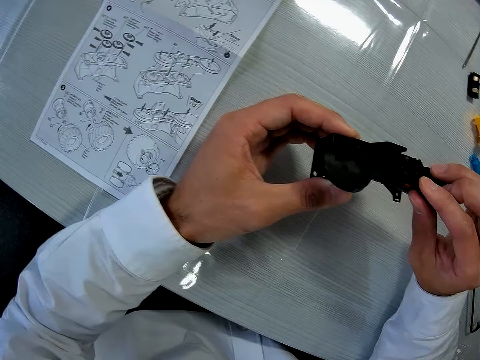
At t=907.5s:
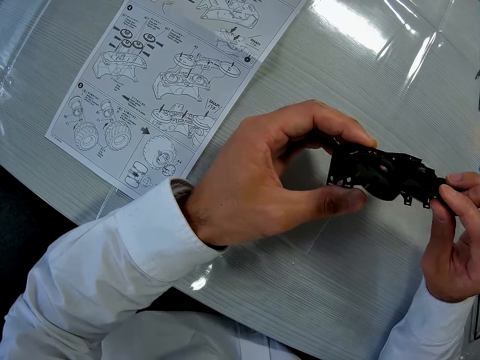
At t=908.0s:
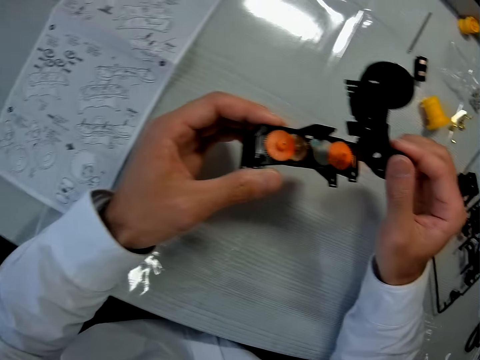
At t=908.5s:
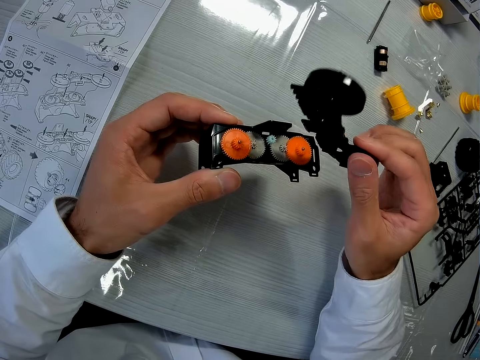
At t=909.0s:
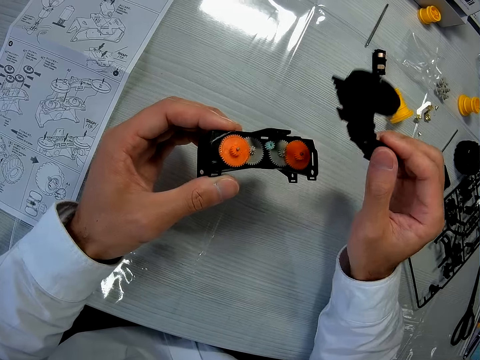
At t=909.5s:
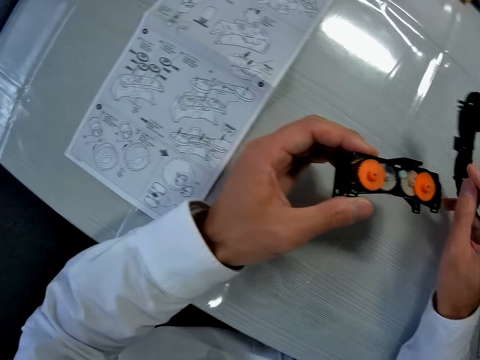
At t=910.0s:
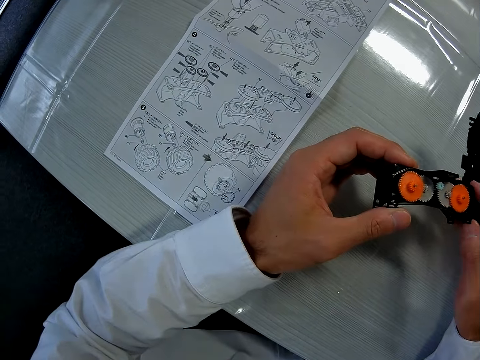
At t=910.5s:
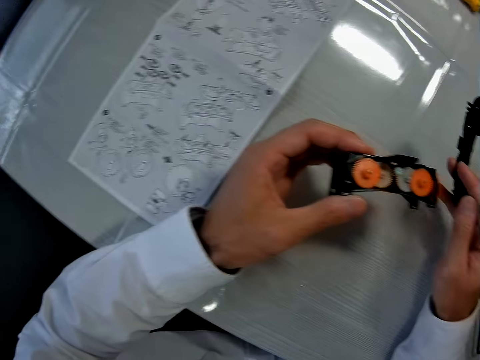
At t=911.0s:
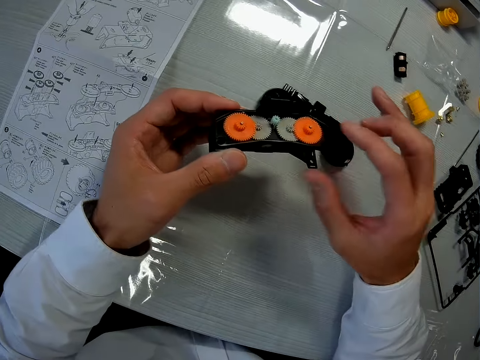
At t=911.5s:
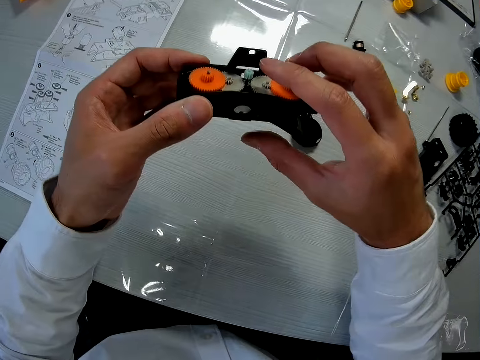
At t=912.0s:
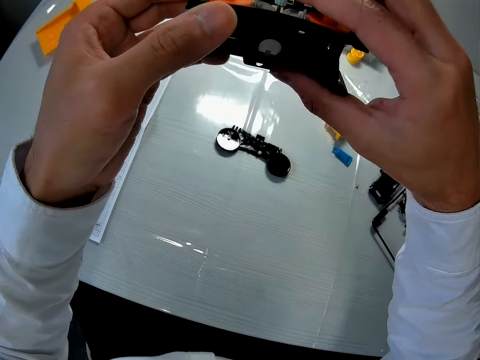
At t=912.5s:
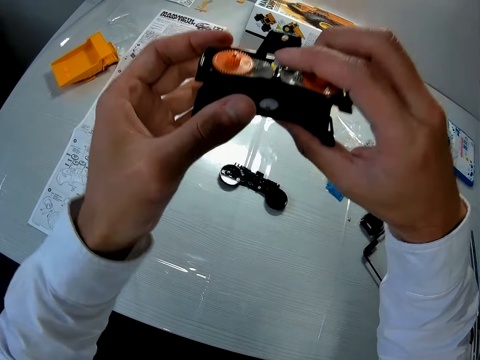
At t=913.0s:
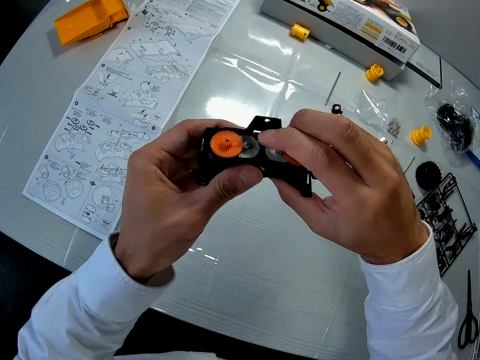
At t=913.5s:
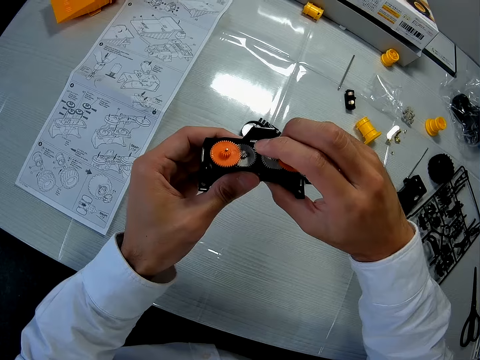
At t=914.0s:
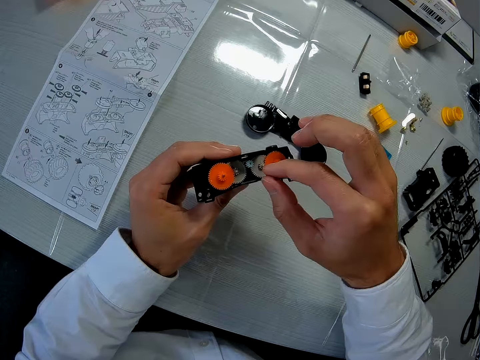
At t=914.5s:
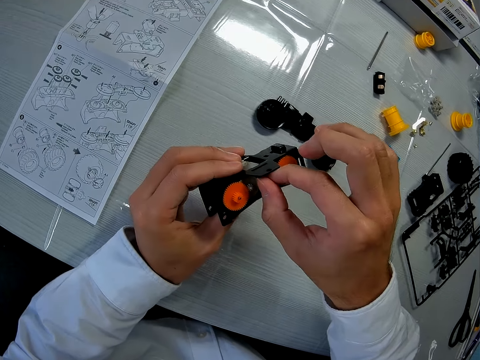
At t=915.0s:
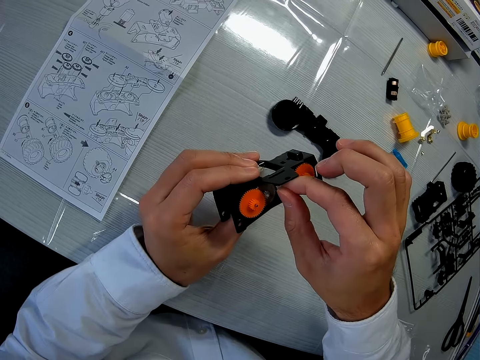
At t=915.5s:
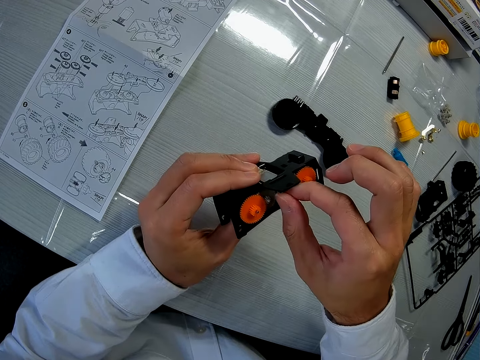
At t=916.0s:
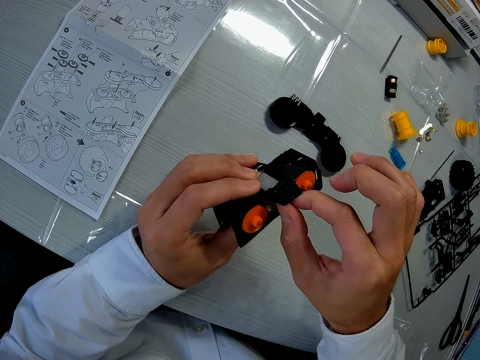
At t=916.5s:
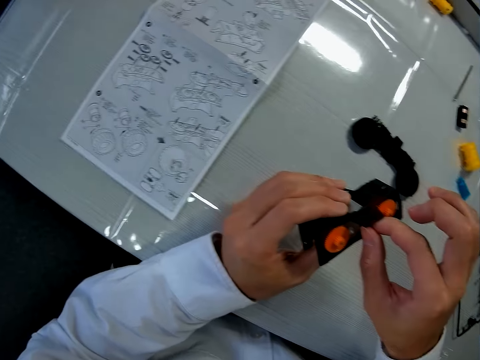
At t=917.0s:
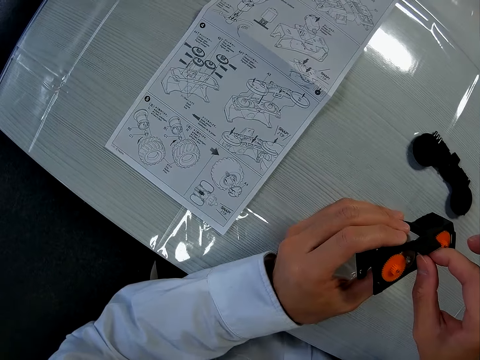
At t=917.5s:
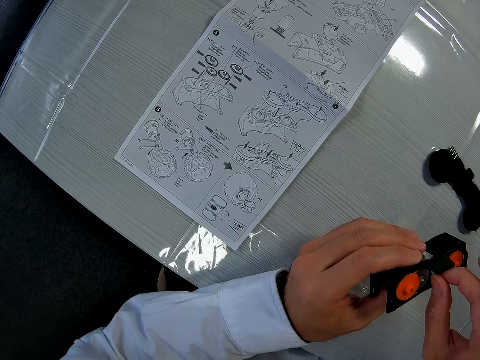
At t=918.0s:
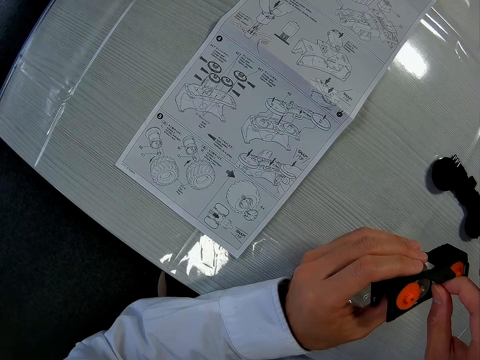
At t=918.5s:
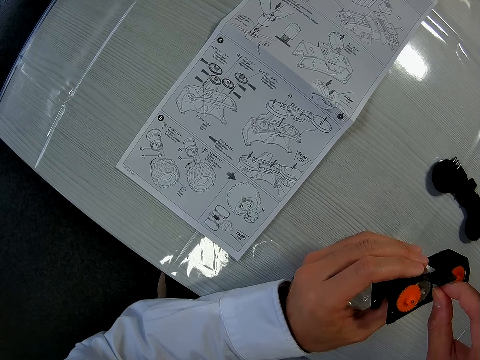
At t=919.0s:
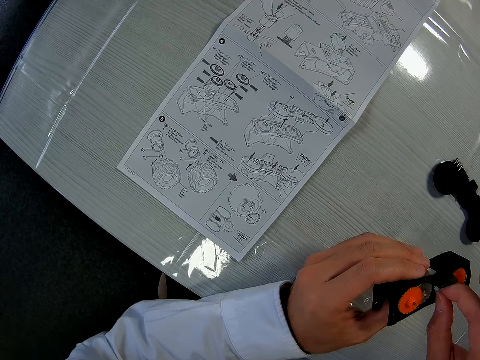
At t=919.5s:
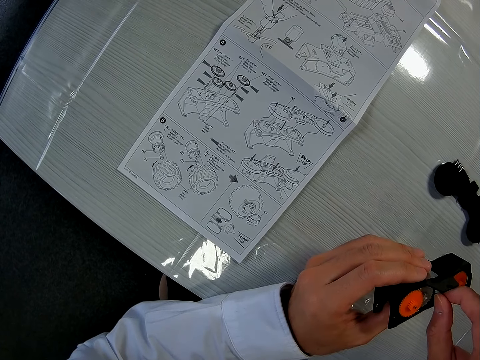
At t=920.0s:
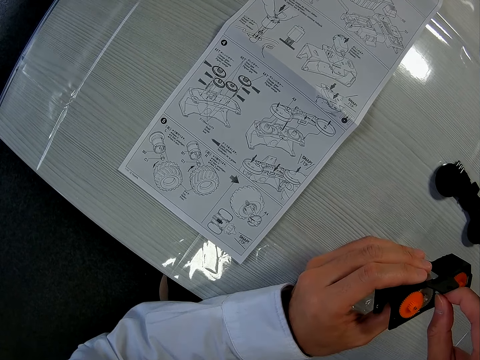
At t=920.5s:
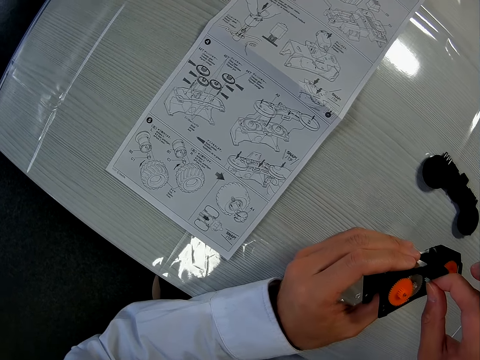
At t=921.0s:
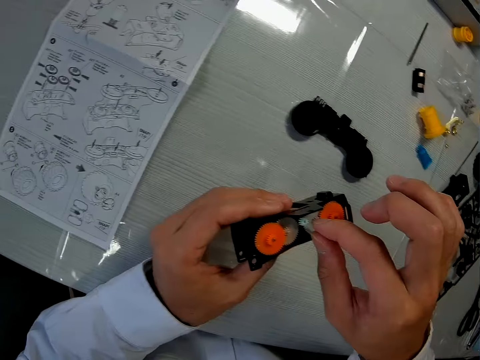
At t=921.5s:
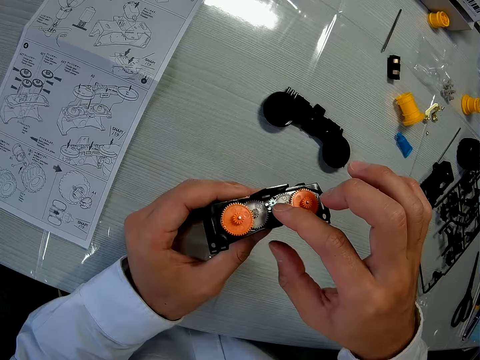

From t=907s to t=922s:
The camera wearer drops the artwork. They drop the fifth piece on the table. They lift the mechanical model. They bring the mechanical model down. They adjust a piece on the mechanical model. They look at a manual on the table.

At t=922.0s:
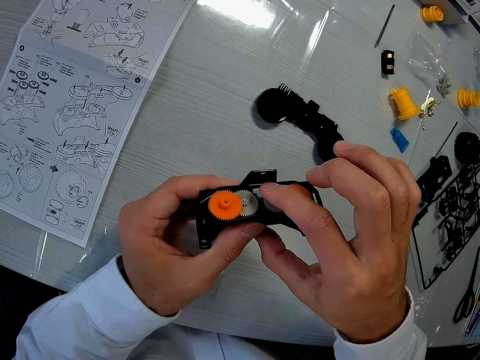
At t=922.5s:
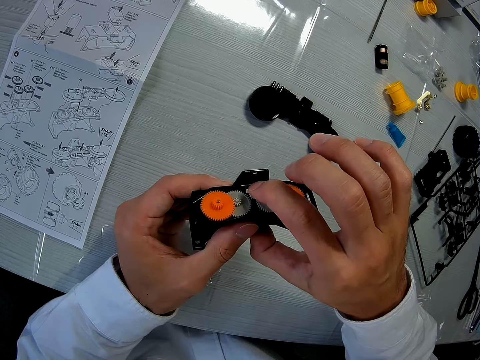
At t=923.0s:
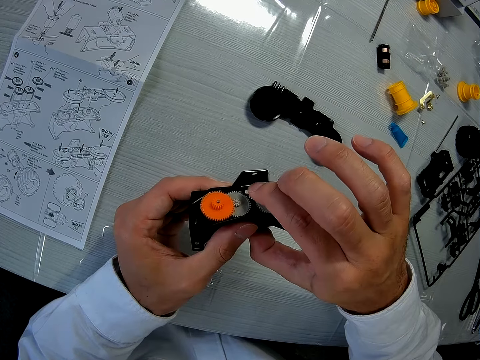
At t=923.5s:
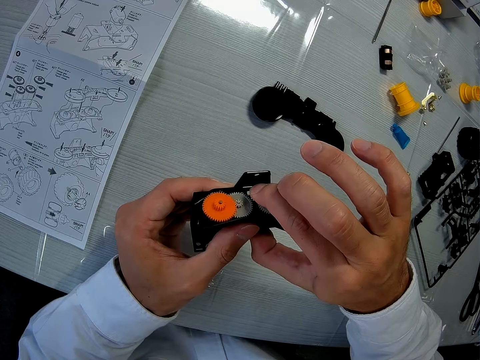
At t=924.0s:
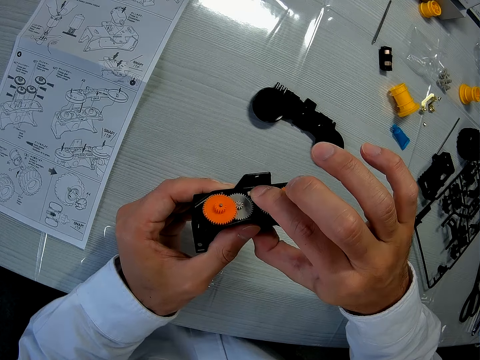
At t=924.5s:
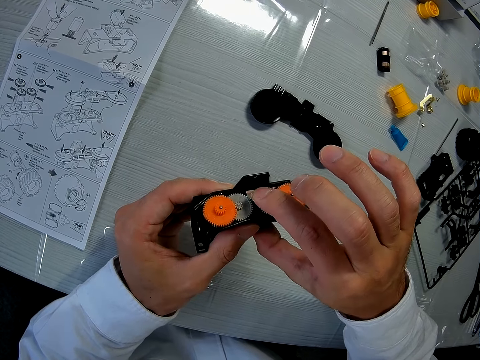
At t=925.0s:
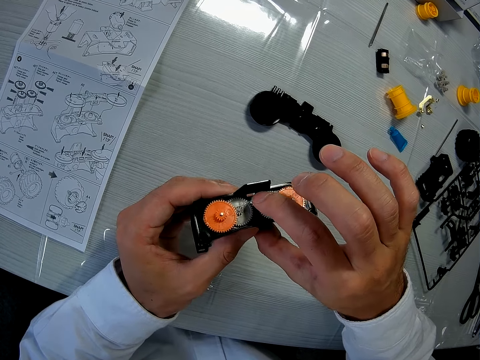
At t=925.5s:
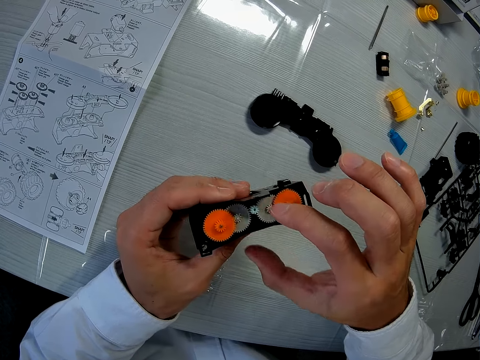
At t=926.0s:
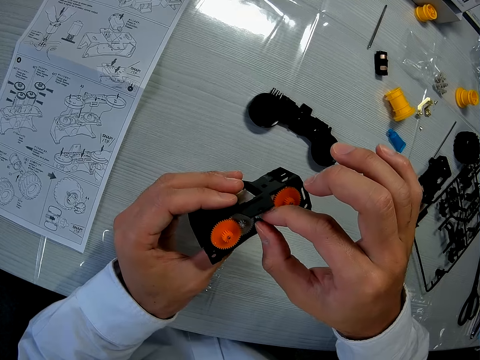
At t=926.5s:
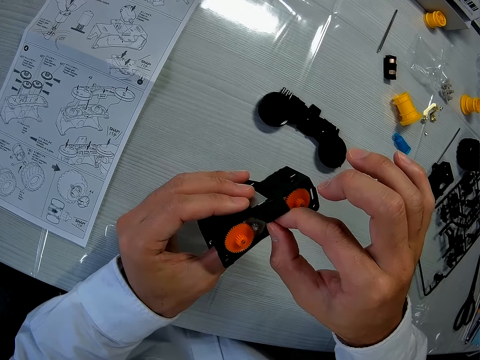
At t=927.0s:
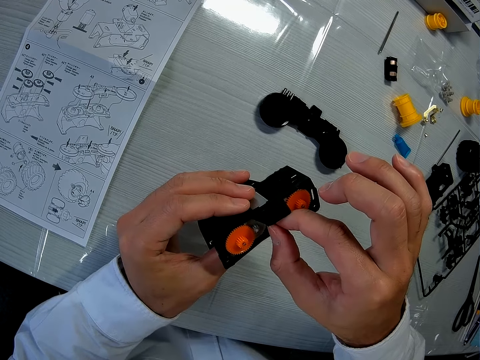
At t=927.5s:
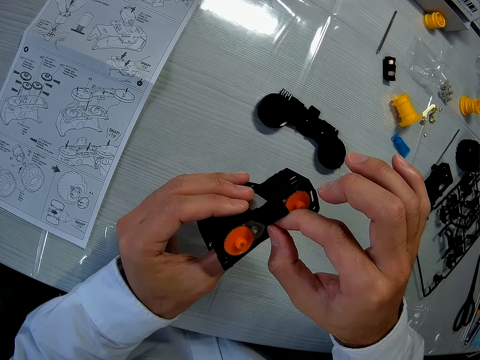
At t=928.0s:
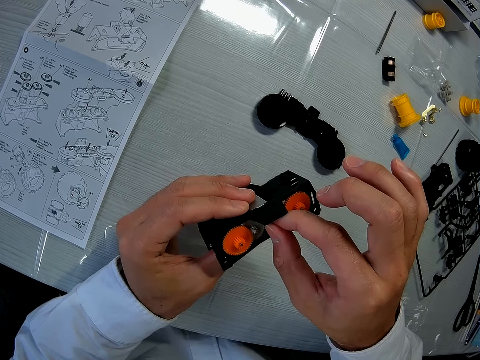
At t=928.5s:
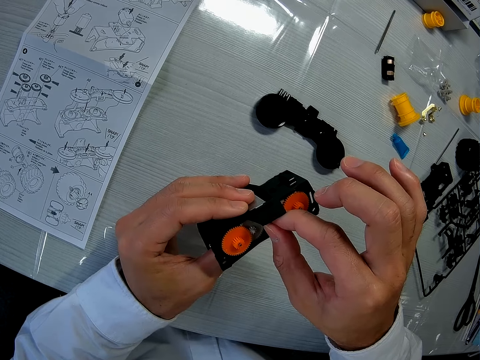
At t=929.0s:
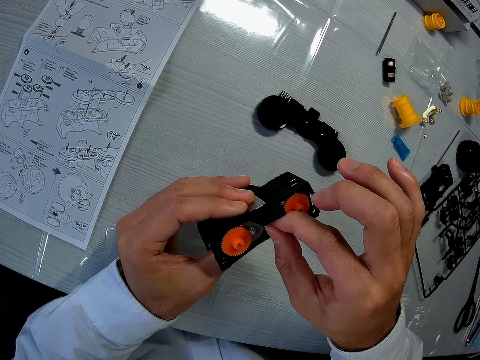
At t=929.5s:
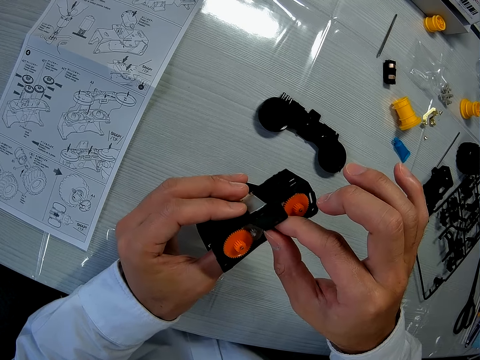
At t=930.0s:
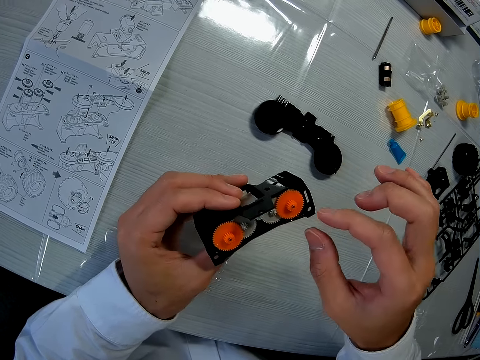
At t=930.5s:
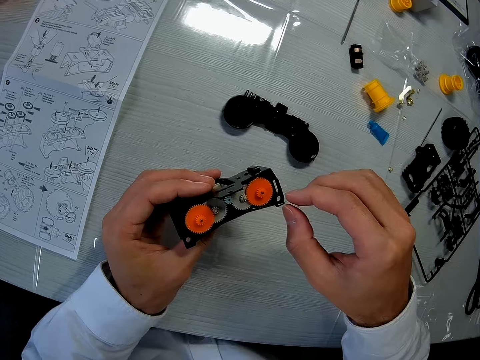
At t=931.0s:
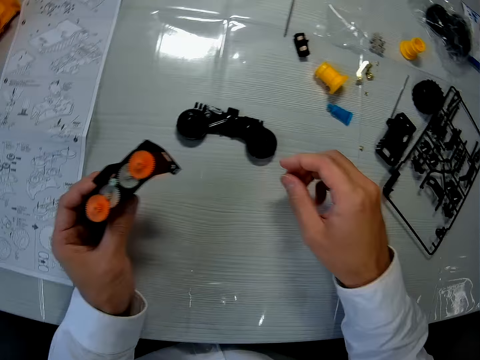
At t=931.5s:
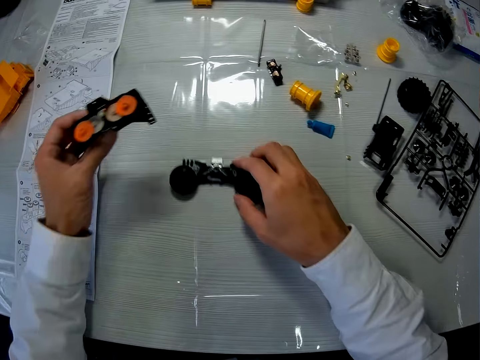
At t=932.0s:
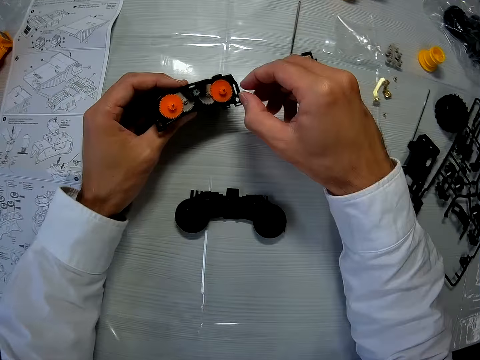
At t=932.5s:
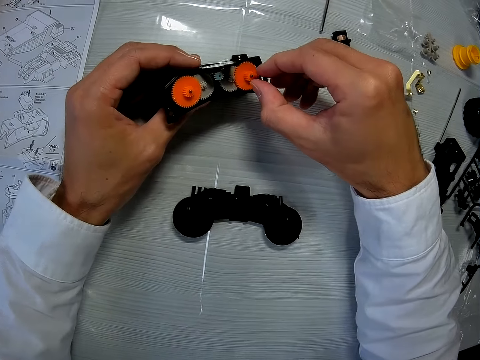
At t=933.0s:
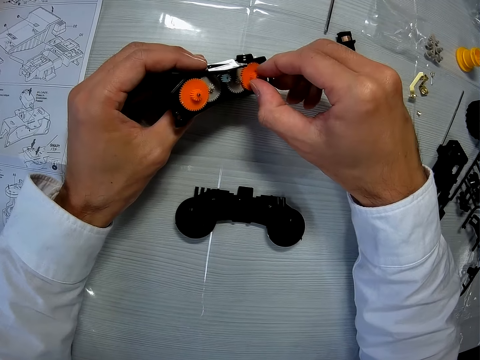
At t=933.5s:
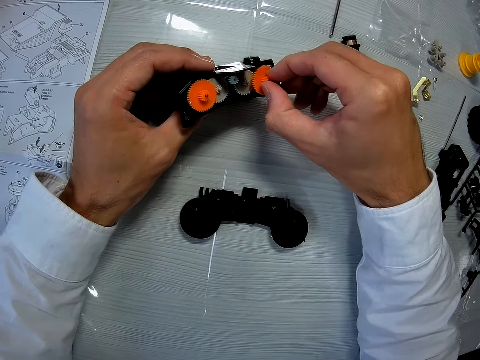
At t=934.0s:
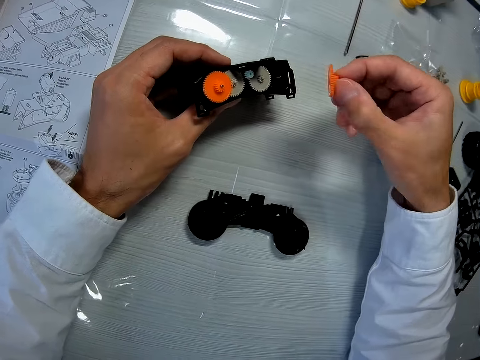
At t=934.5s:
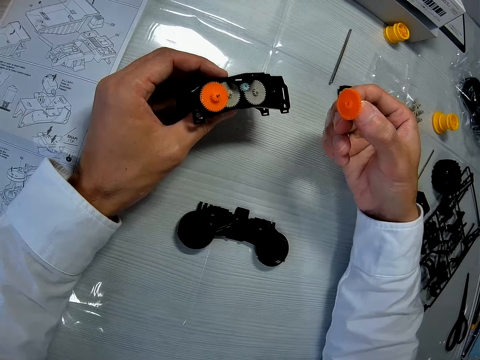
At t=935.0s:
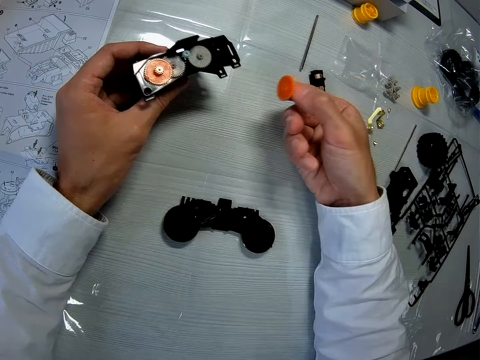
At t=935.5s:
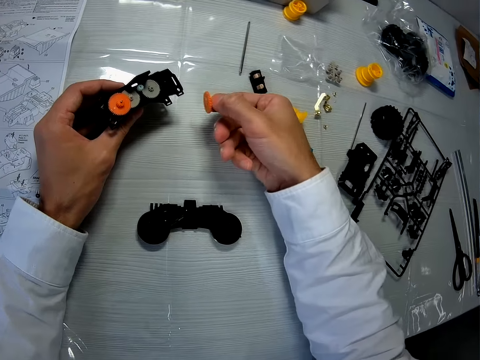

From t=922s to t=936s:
The camera wearer moves the fifth piece on the table. They remove the fourth piece from the mechanical model.
